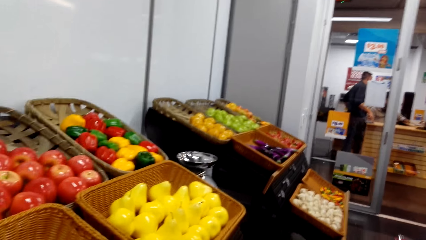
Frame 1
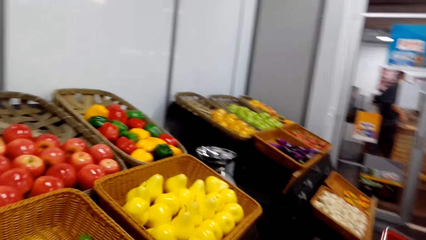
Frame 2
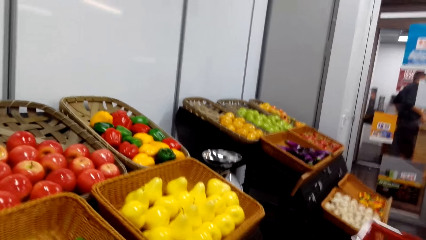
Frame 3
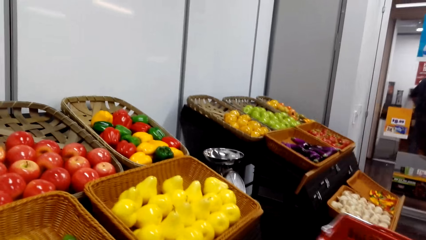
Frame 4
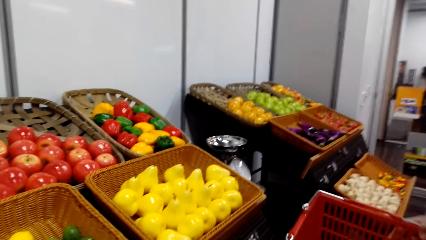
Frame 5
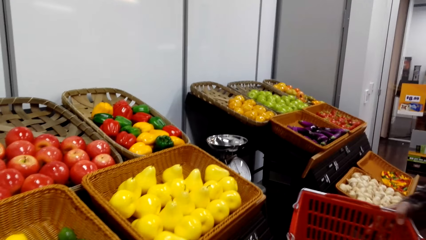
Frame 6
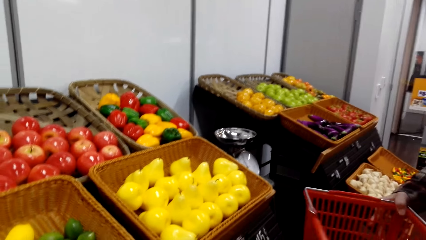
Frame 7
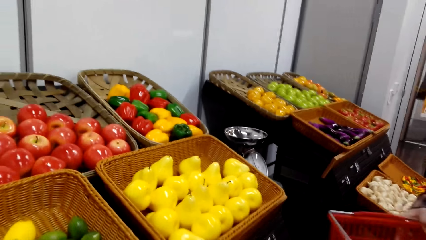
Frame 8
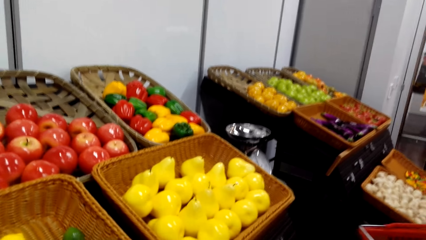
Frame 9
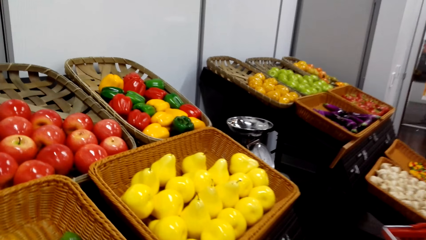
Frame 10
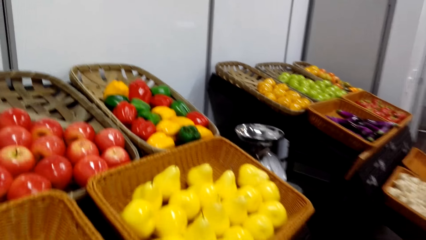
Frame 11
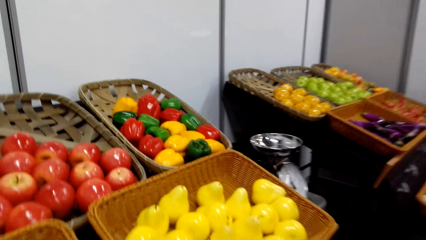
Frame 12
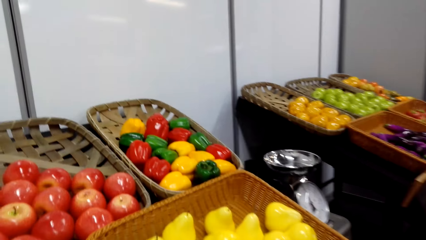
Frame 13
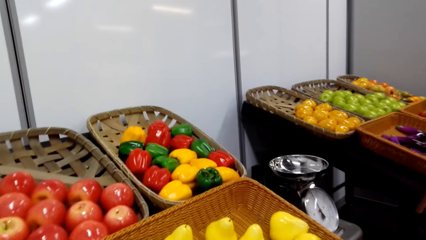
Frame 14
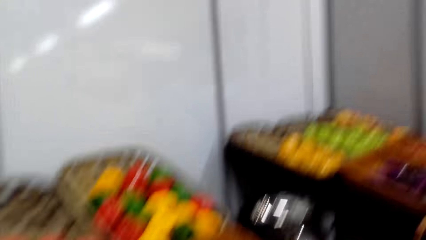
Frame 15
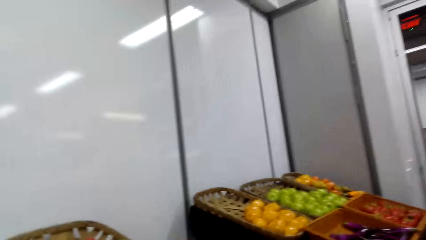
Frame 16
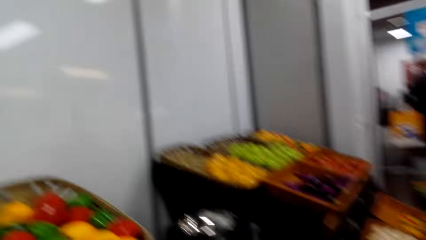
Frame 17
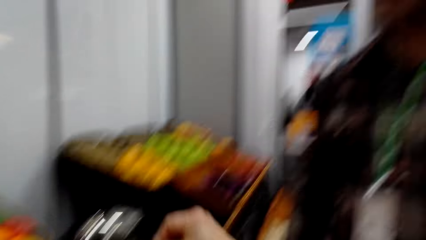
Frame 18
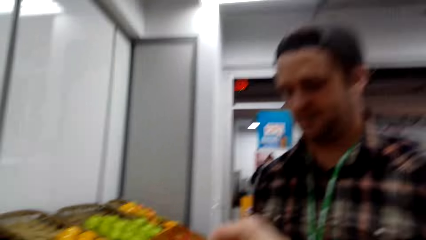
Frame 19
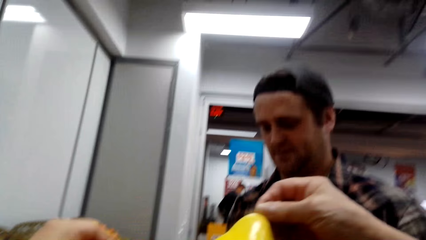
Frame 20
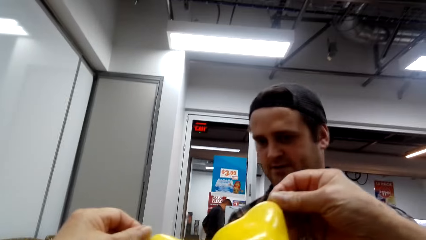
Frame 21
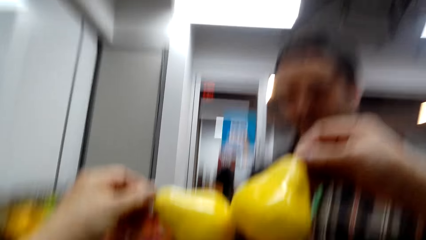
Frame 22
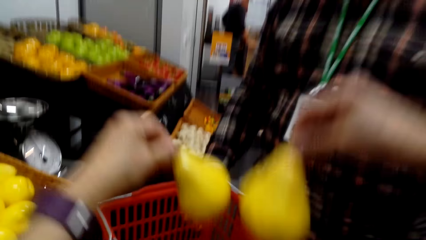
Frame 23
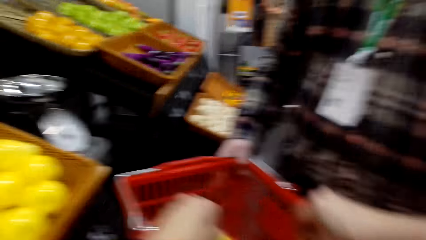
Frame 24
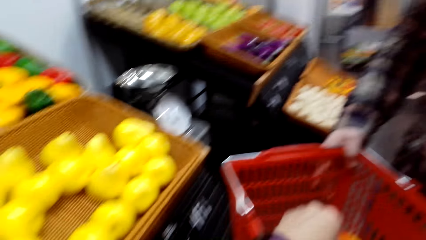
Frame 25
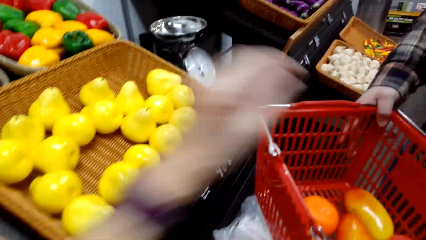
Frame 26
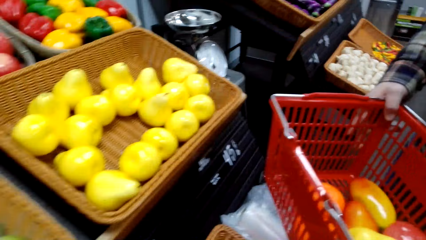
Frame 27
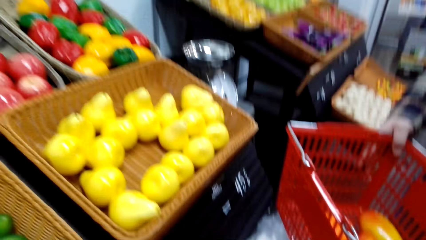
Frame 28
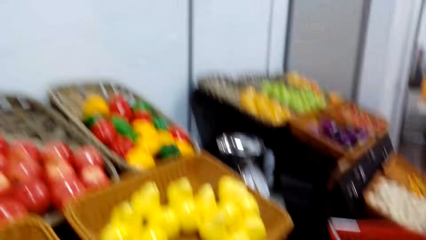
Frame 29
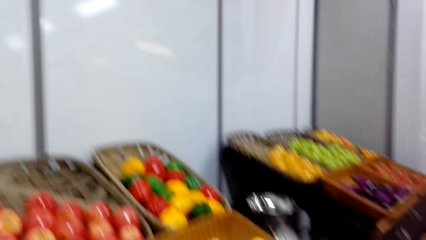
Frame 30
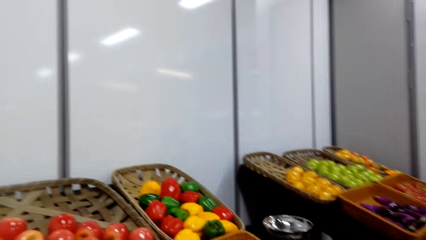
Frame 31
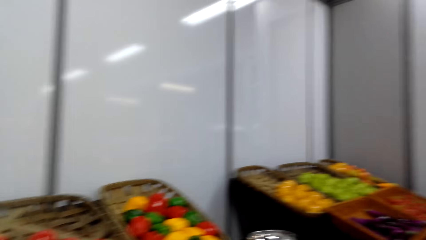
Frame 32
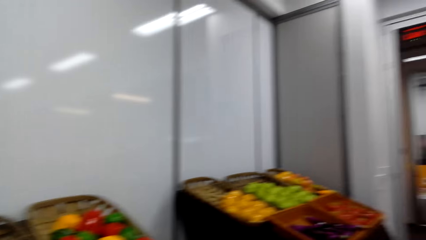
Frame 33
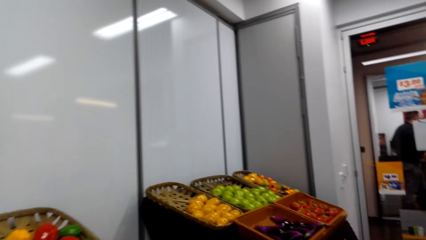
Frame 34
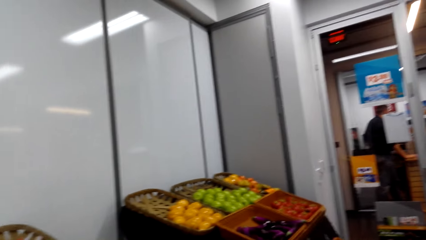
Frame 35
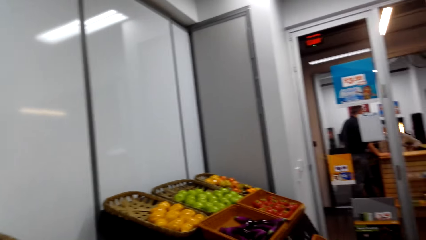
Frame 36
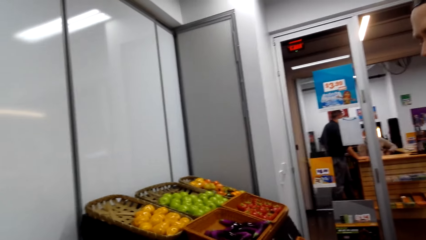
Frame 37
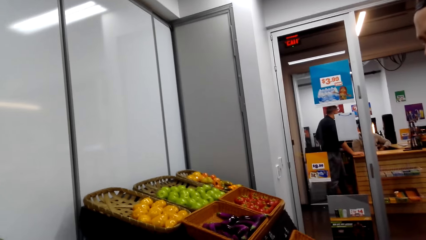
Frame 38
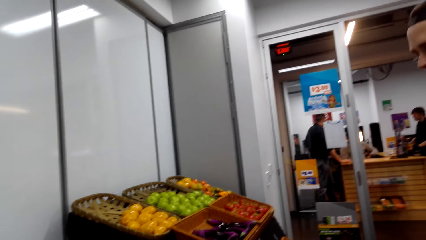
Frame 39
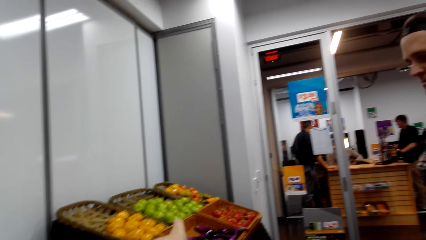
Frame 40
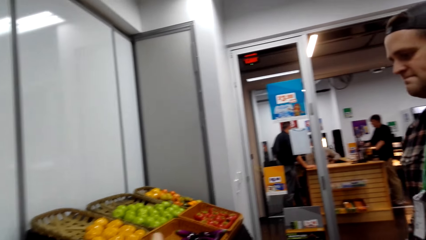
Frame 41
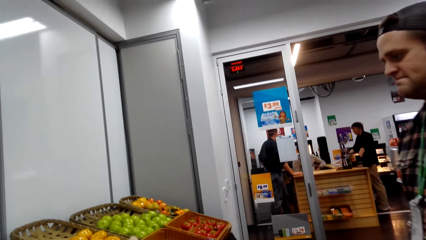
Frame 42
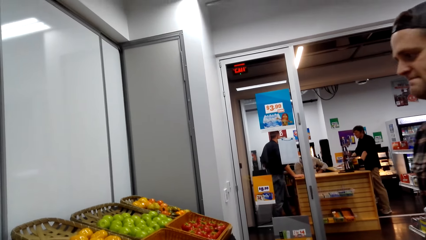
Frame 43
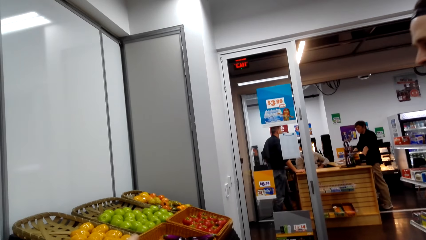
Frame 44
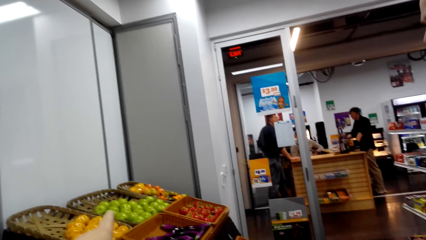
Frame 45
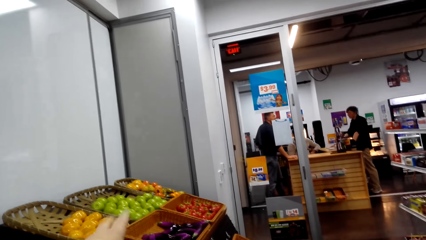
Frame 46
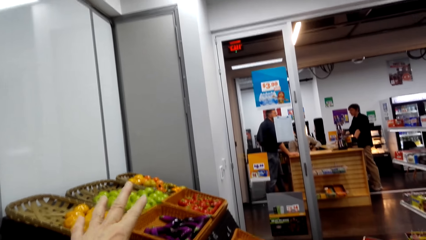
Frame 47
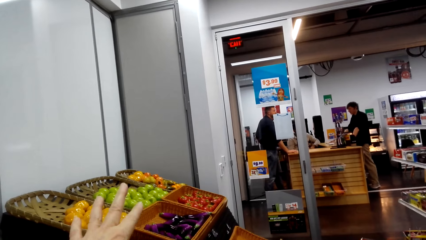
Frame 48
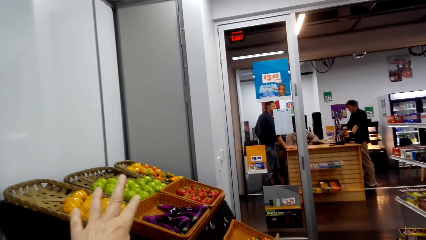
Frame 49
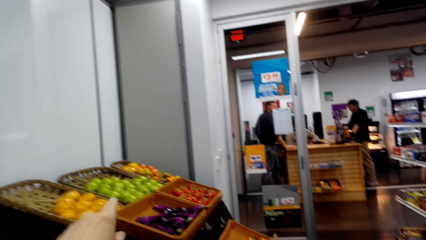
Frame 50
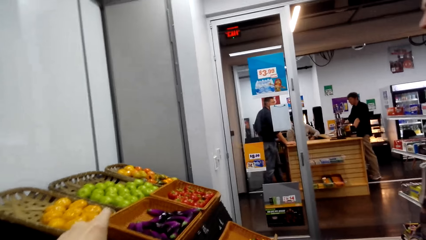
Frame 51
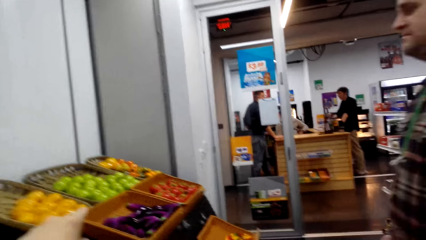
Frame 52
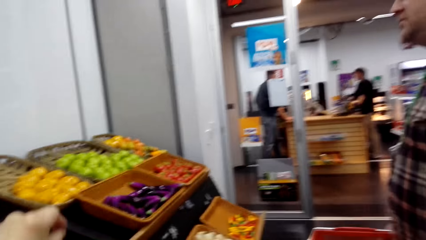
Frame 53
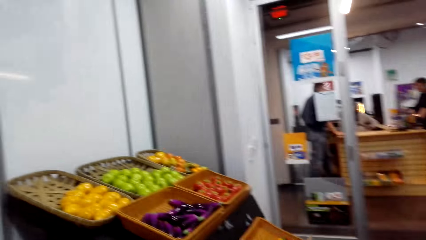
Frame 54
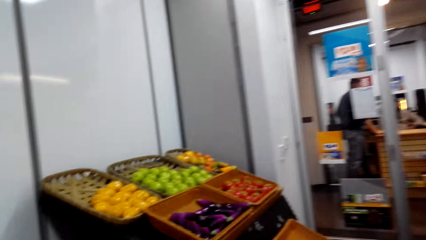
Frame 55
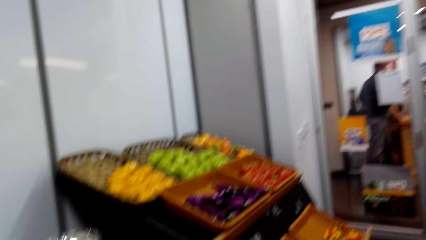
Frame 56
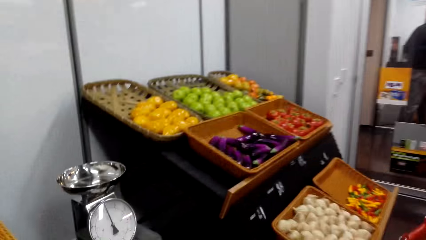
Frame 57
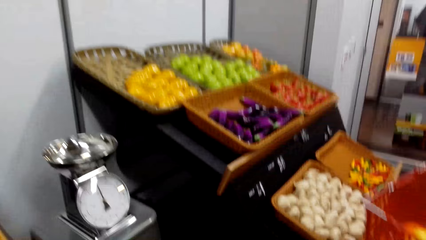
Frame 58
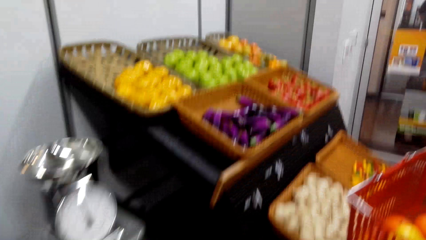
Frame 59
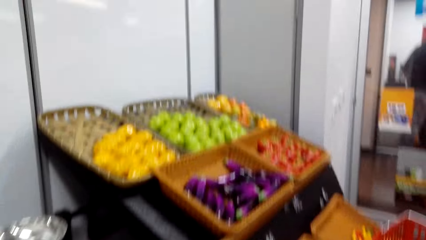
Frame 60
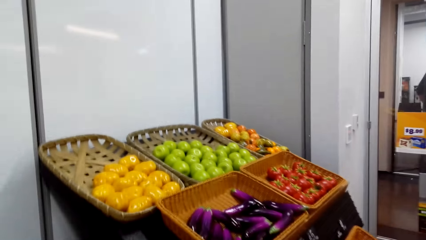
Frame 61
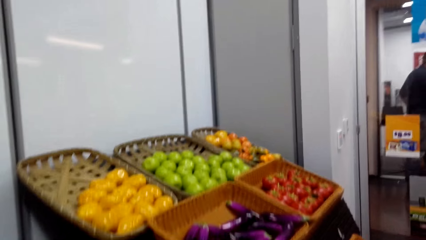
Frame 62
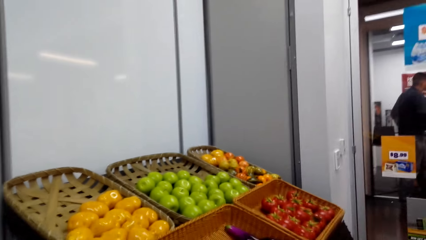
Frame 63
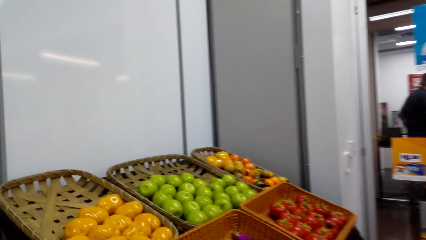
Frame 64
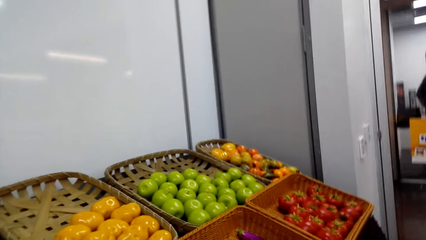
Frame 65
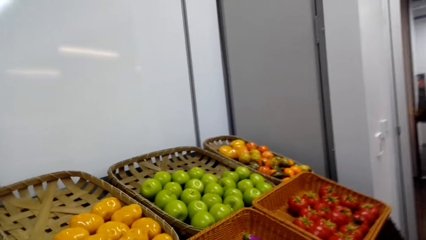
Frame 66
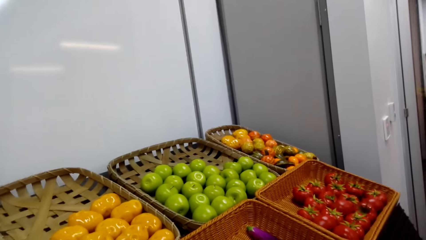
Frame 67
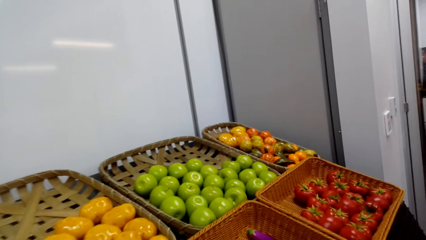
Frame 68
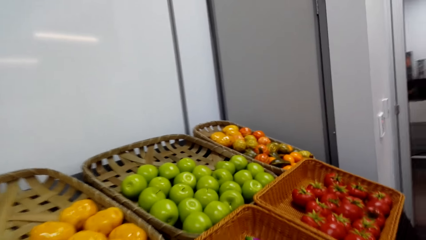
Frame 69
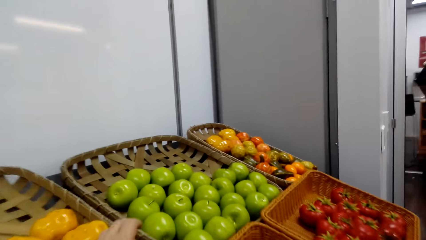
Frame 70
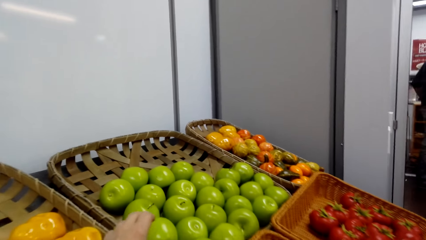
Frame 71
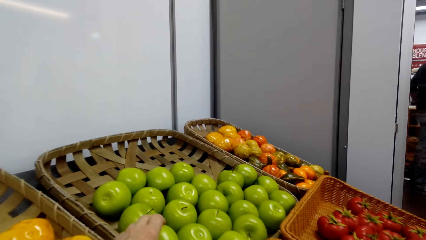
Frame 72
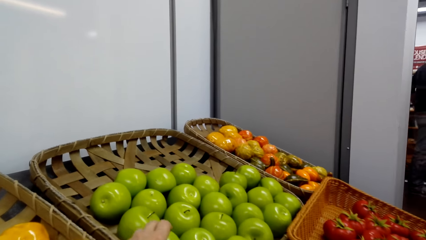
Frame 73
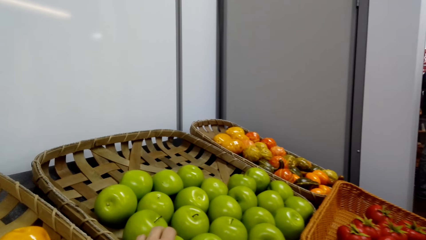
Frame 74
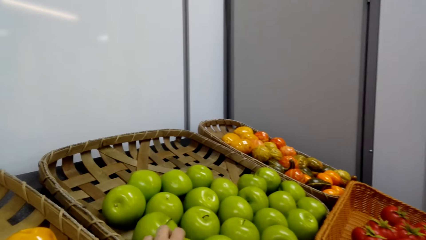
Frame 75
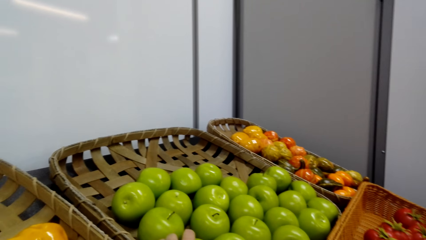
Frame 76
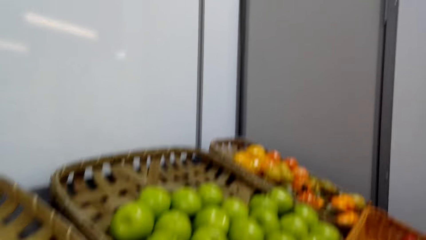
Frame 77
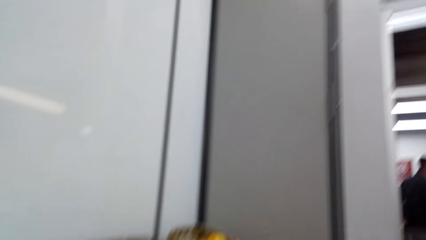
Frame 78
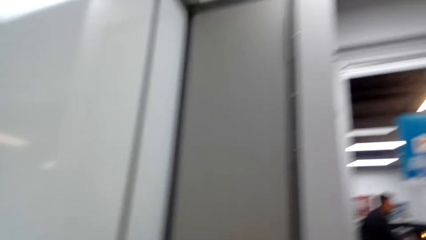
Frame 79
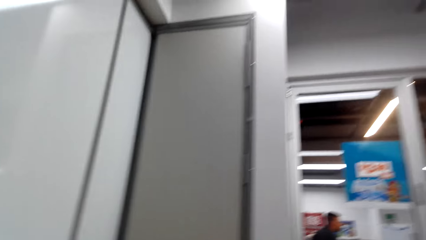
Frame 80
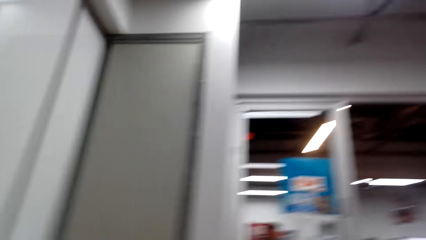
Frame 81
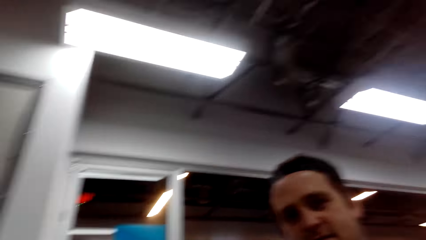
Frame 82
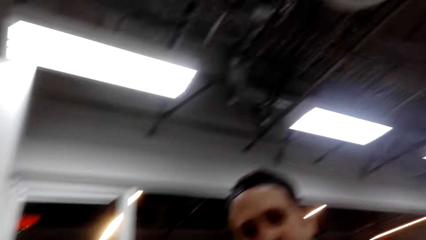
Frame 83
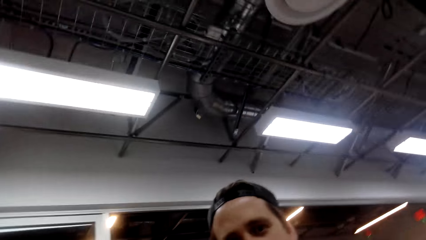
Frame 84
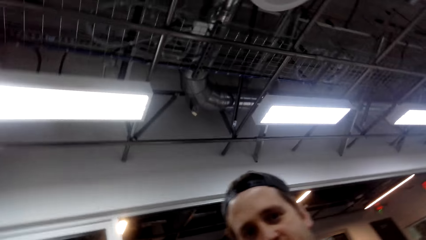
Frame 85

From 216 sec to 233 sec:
The camera wearer picks pears. They hold the pears. They place the pears in the shopping basket. They pick greenish apples.
